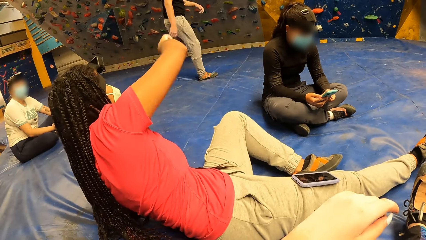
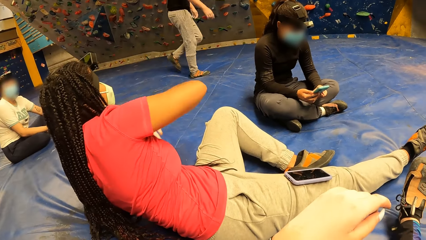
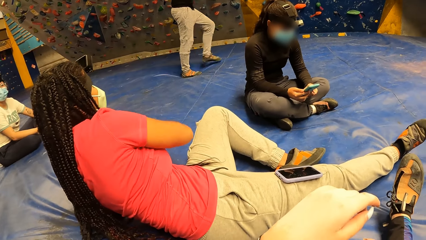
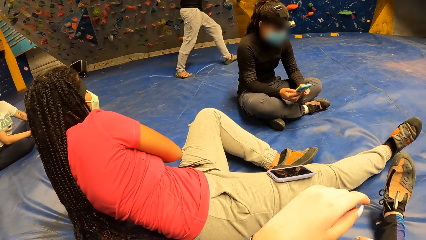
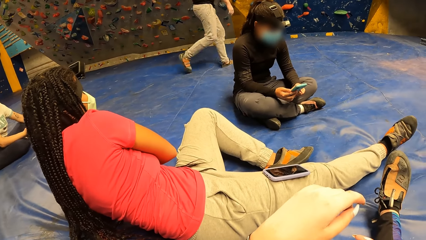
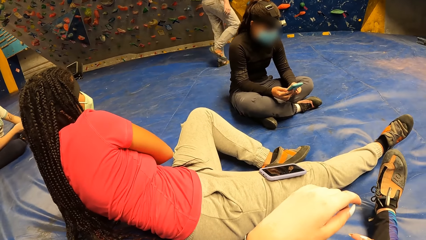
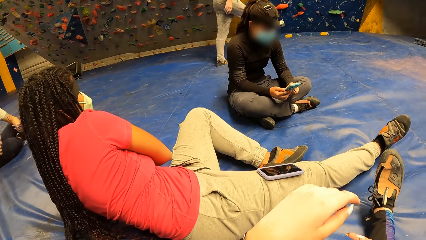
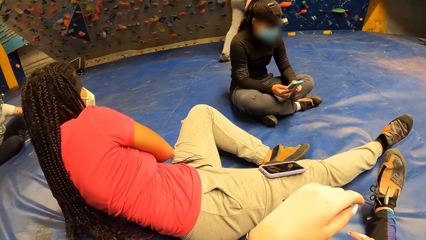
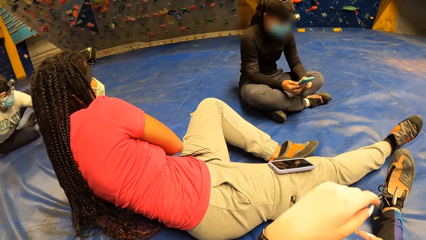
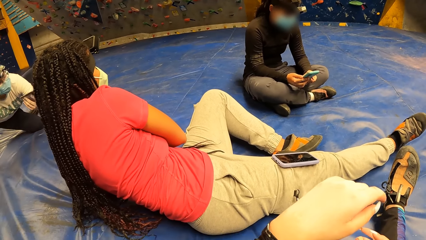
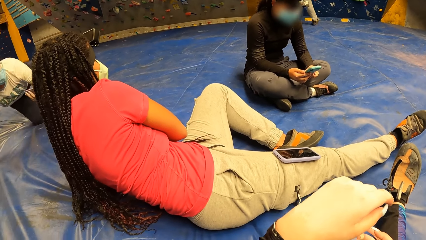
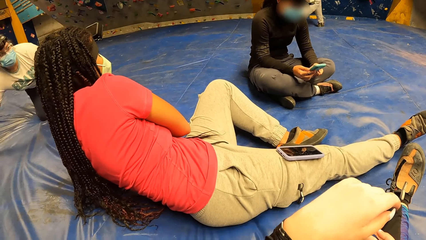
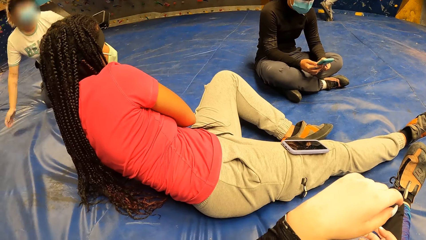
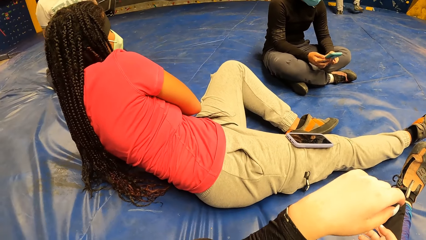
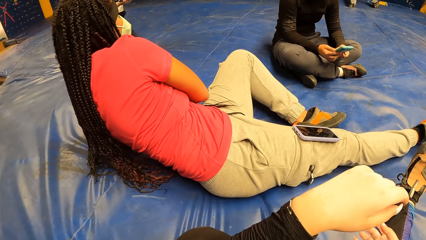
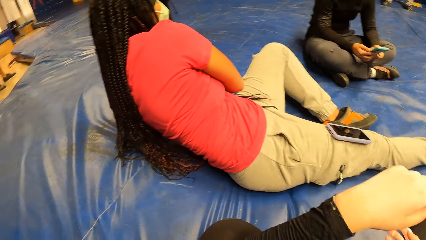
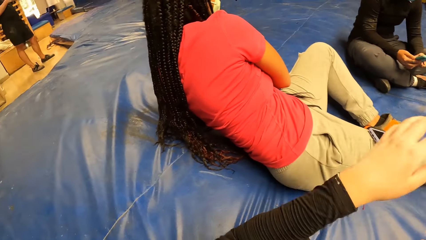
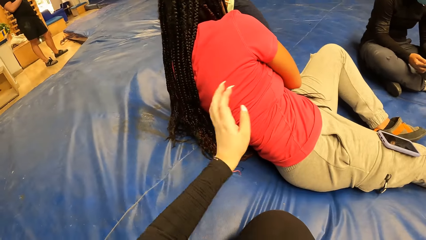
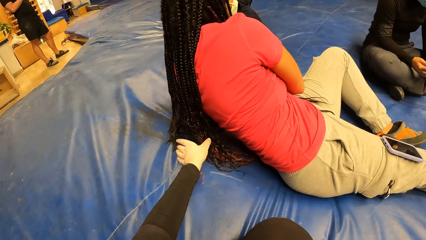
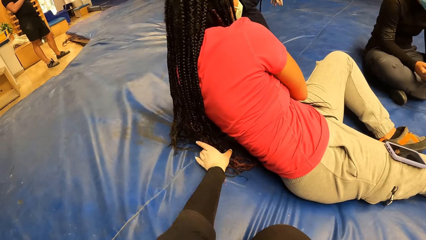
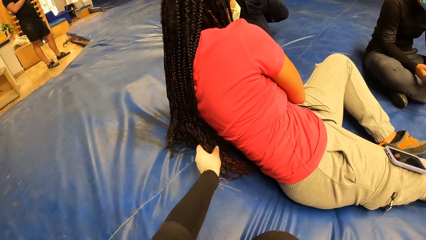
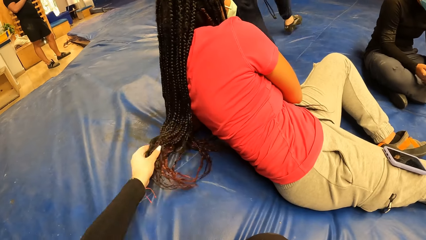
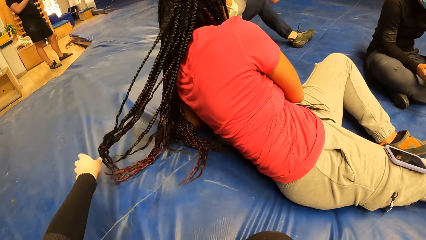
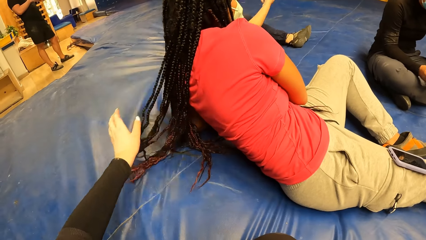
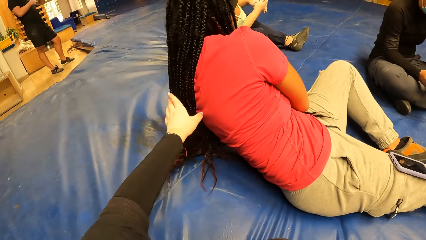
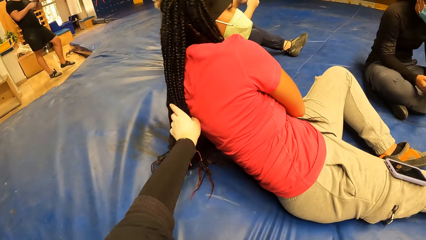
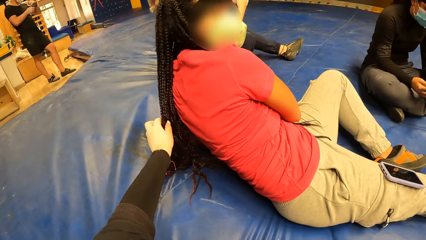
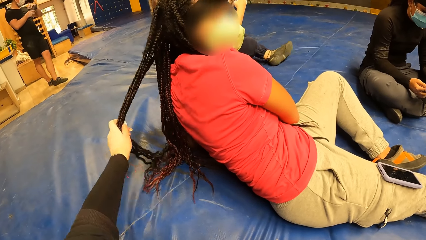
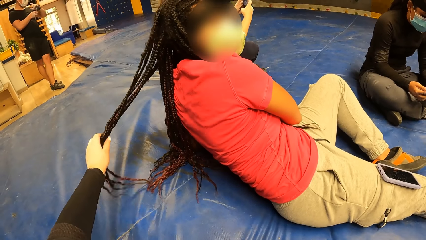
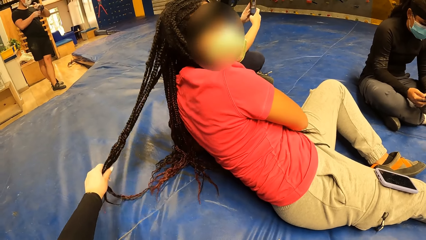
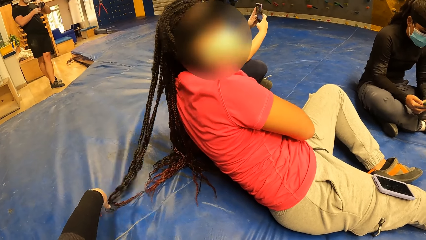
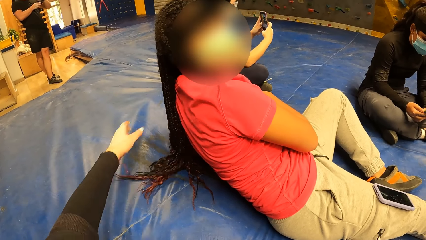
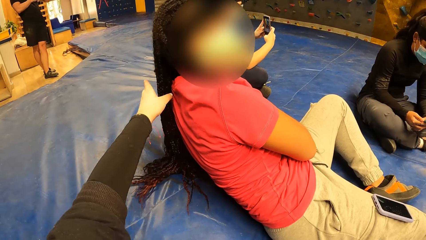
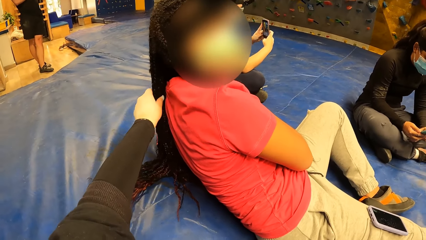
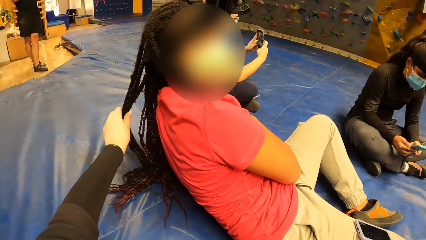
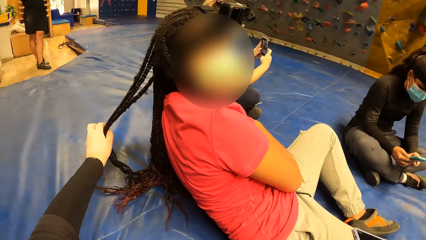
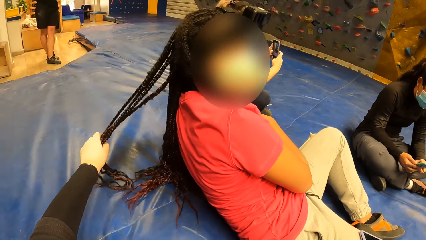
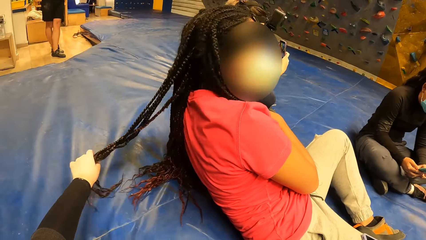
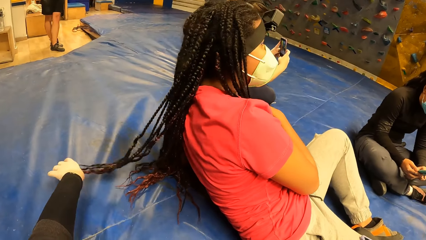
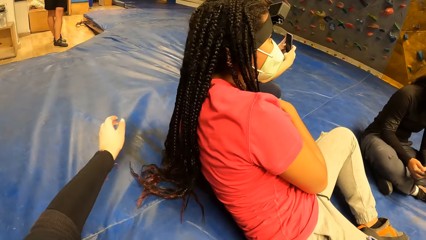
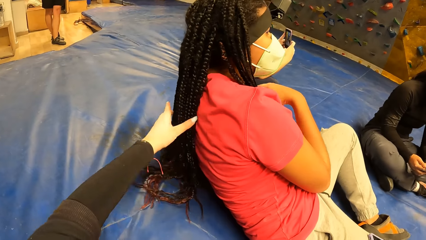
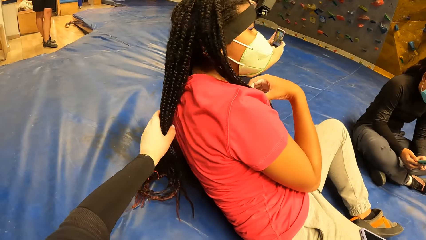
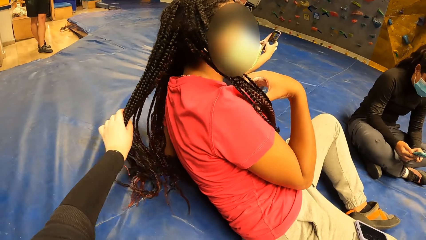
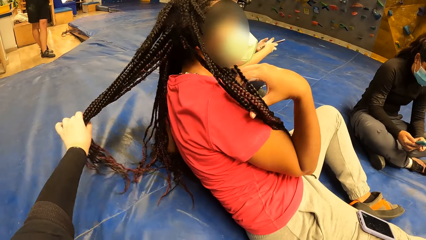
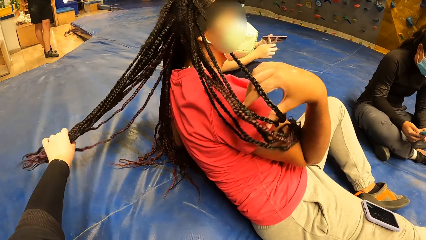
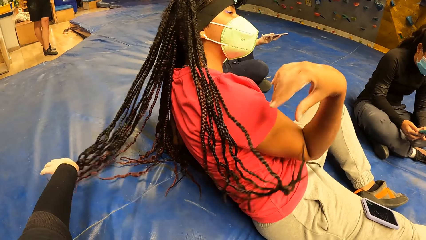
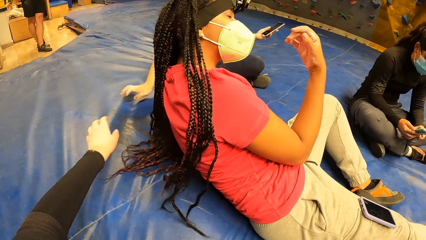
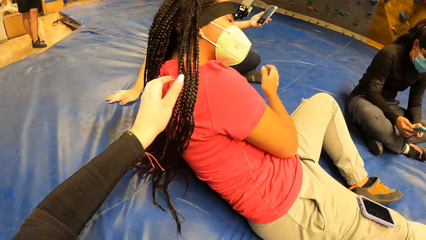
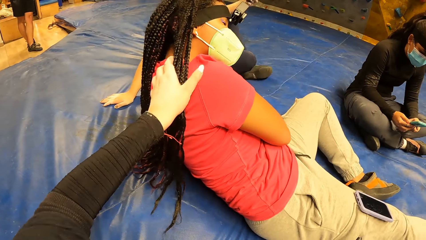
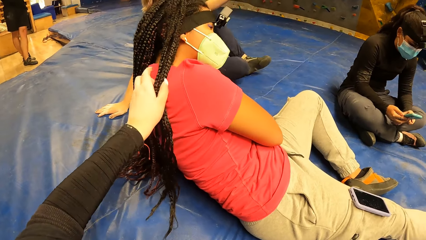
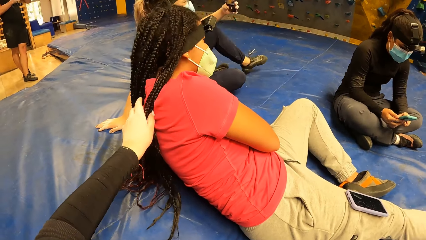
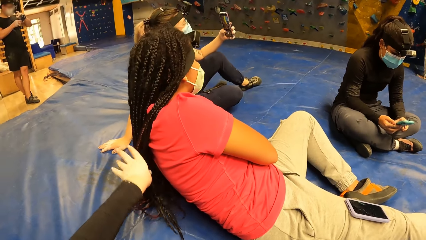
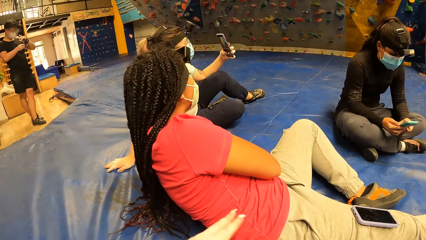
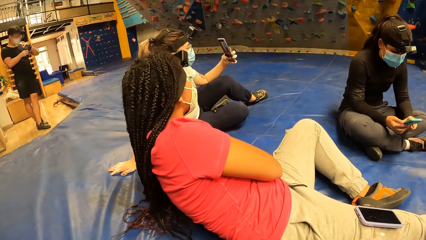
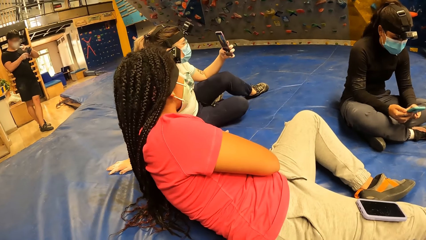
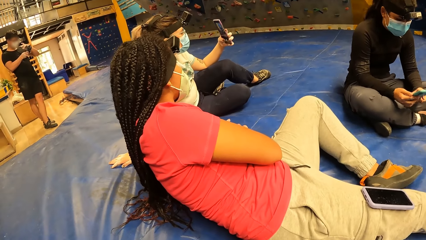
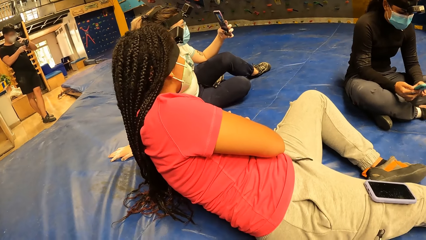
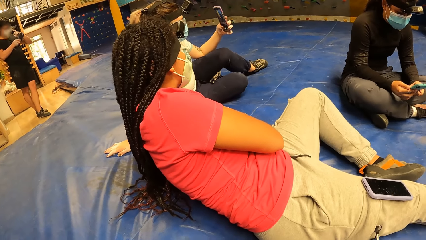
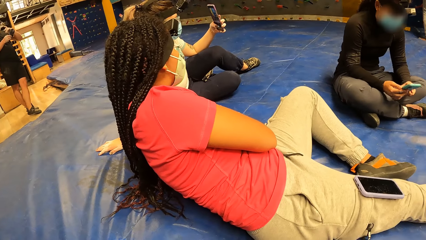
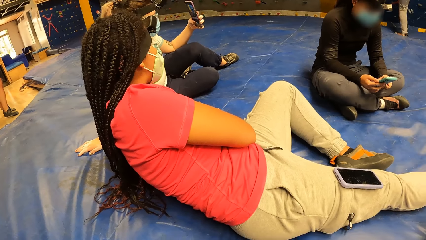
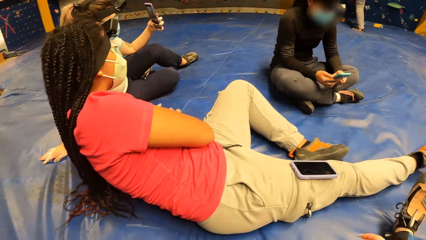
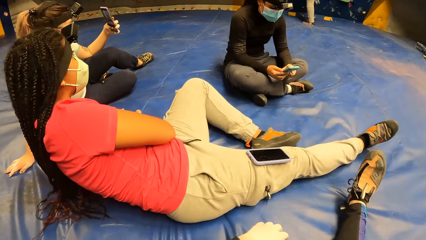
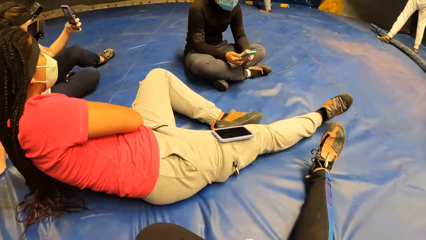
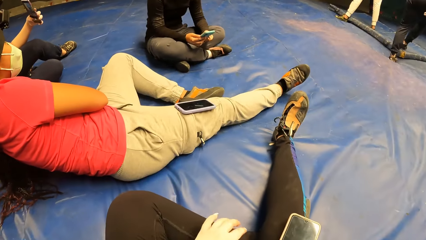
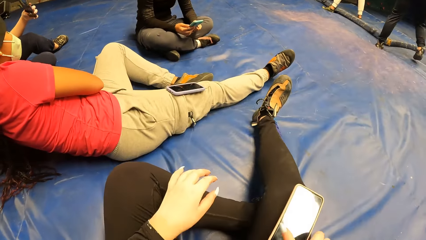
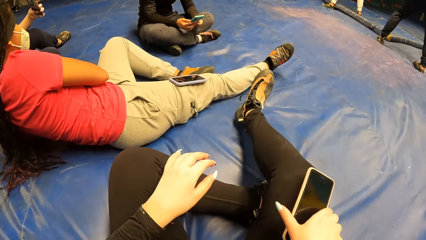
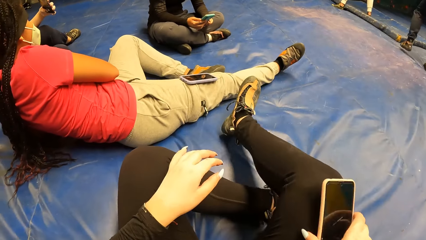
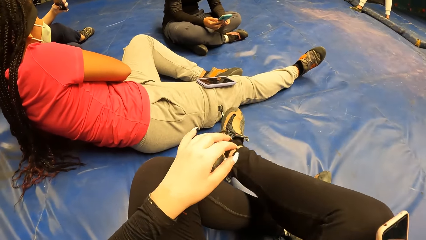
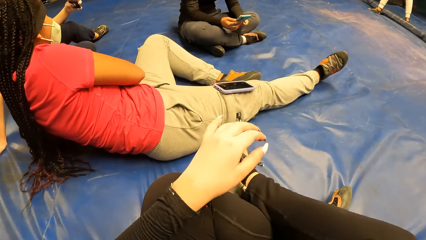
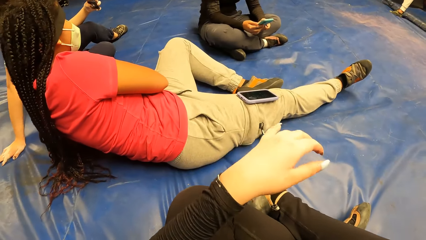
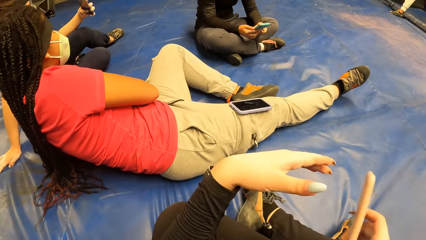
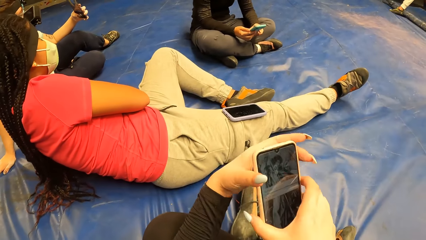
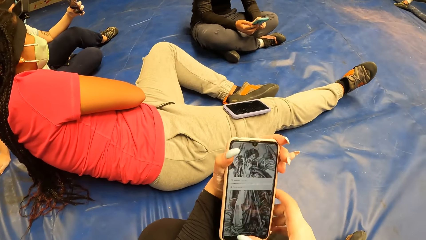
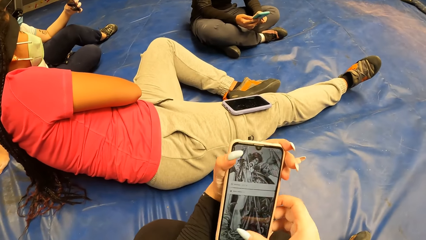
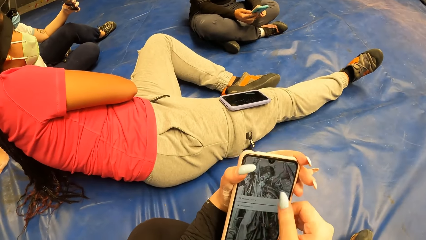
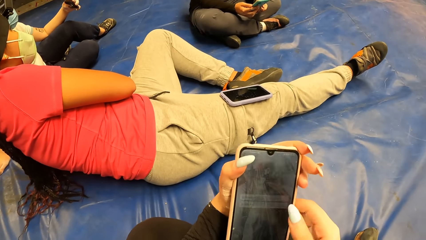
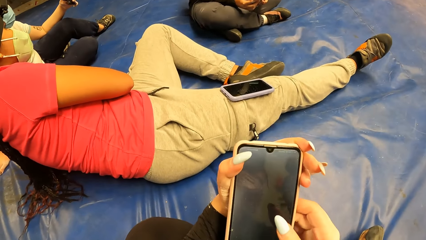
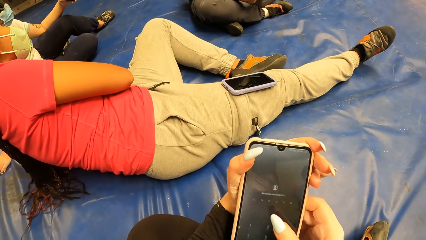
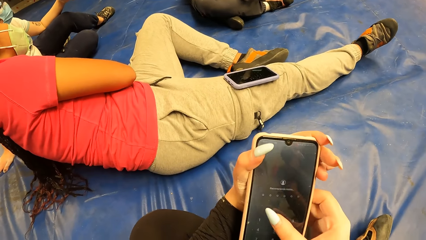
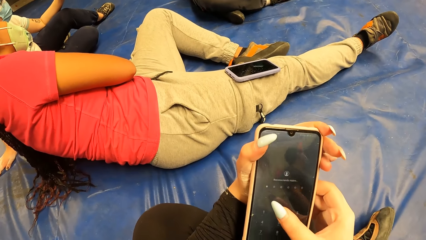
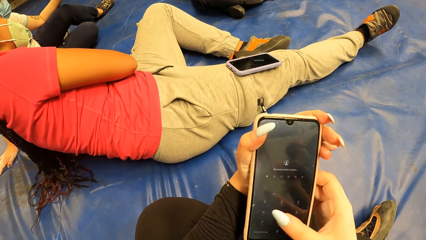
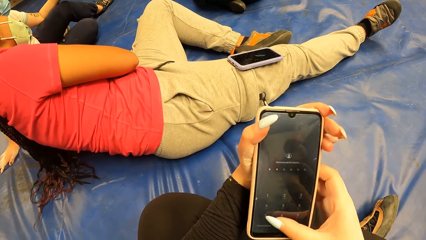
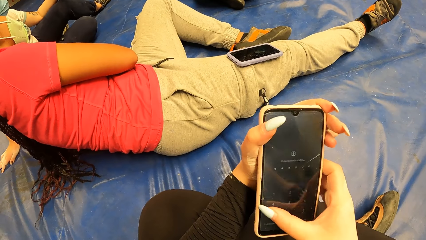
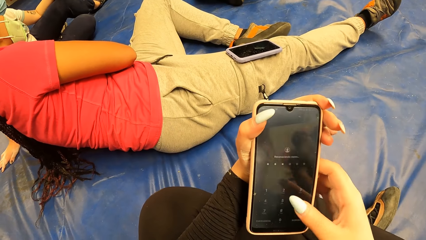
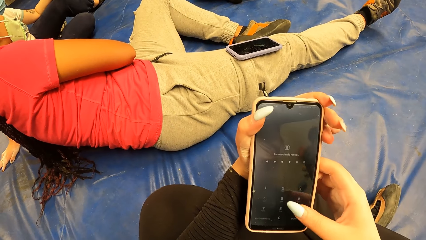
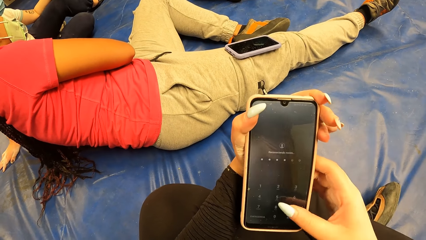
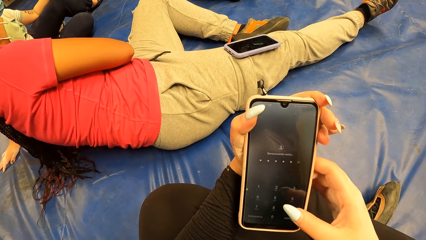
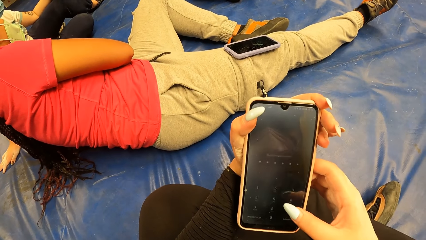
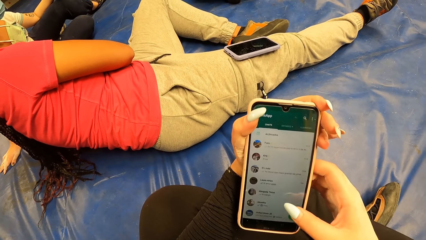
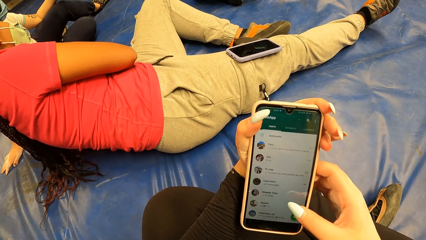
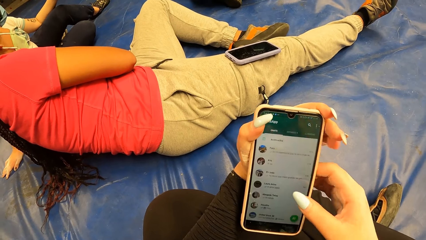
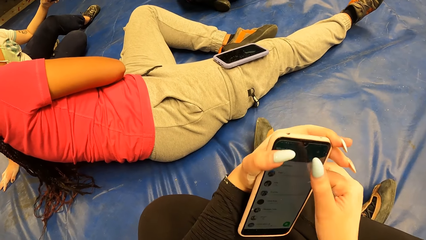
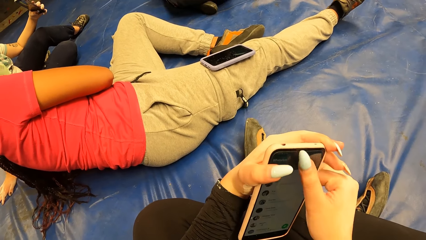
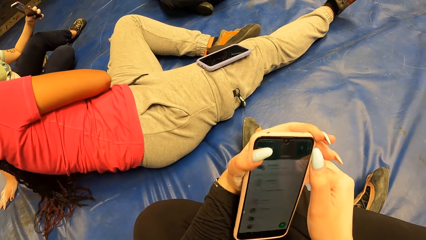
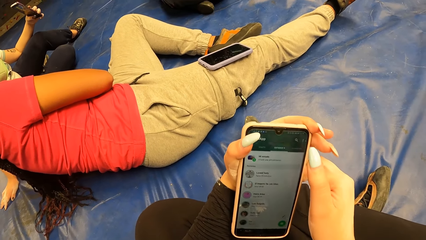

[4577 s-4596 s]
The woman kneels on the foam landing. The camera wearer pulls another woman's hair with her left hand. She touches the other woman's hair. The first woman sits on the foam landing. The first woman adjusts her hair with her right hand. The camera wearer looks around. She picks up the phone from her thigh with her right hand. She operates the phone with her right hand.
